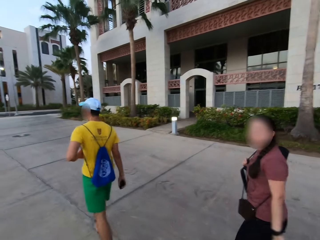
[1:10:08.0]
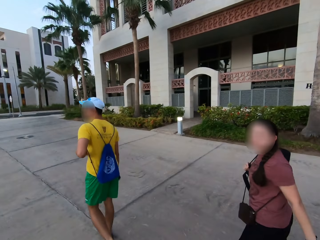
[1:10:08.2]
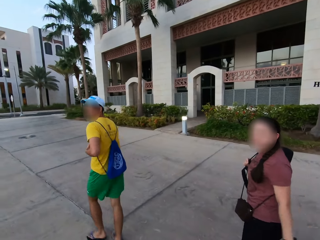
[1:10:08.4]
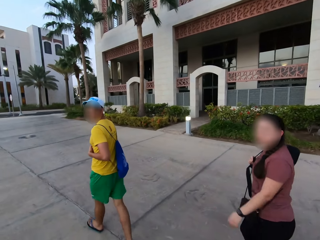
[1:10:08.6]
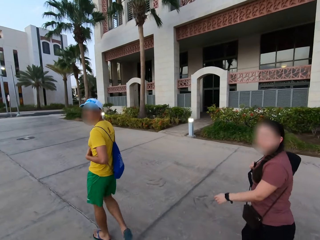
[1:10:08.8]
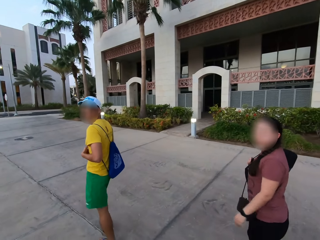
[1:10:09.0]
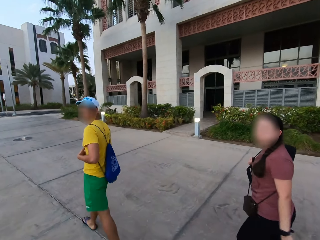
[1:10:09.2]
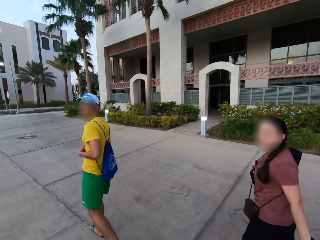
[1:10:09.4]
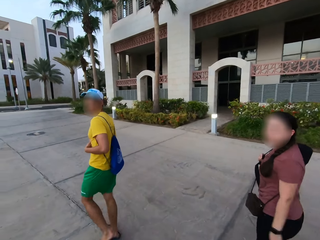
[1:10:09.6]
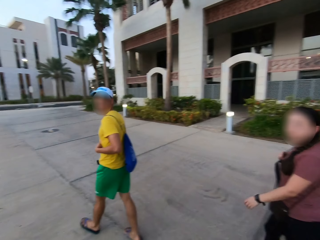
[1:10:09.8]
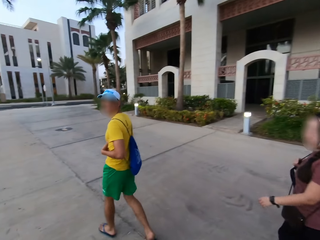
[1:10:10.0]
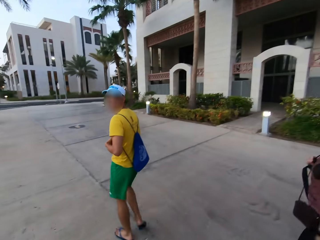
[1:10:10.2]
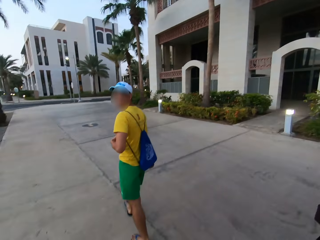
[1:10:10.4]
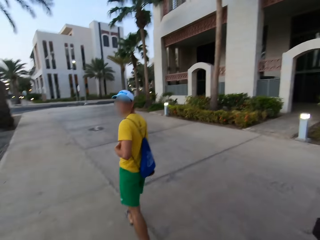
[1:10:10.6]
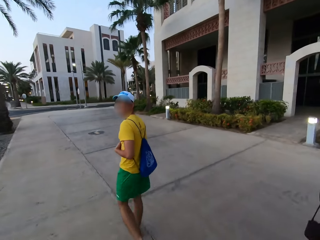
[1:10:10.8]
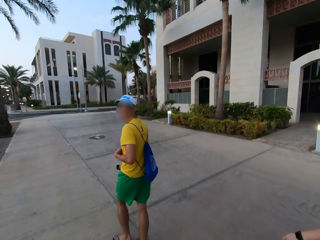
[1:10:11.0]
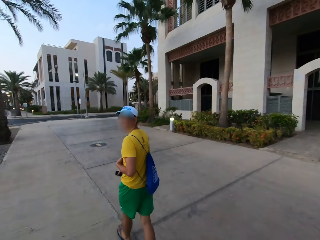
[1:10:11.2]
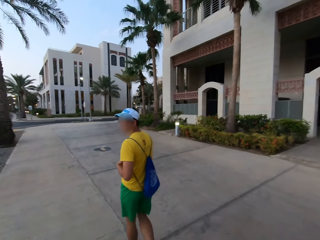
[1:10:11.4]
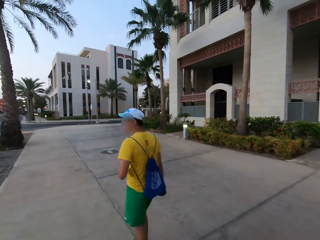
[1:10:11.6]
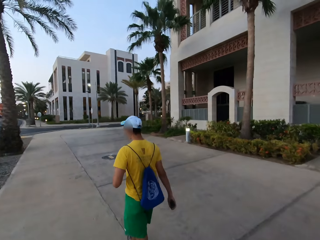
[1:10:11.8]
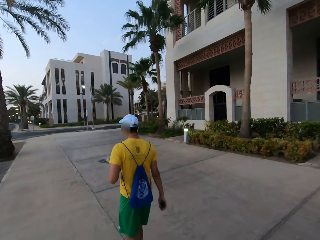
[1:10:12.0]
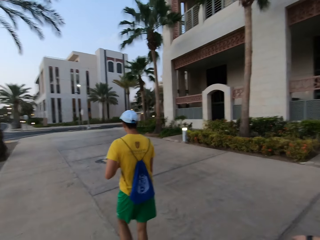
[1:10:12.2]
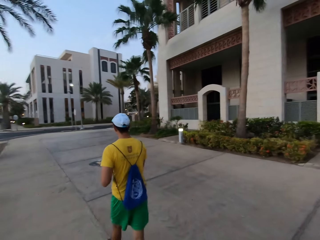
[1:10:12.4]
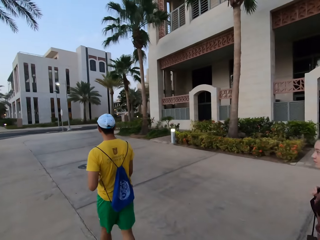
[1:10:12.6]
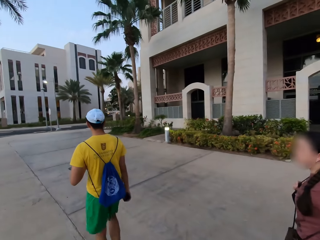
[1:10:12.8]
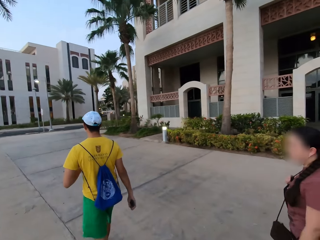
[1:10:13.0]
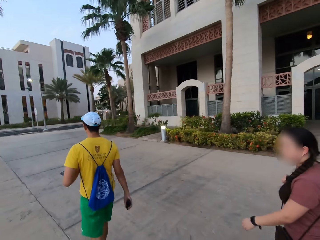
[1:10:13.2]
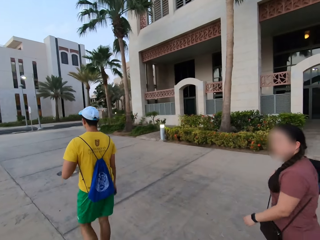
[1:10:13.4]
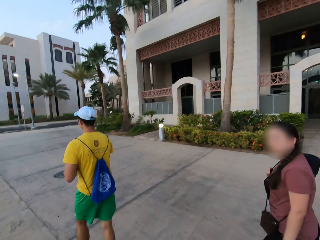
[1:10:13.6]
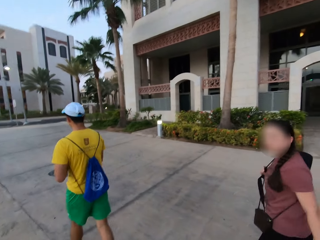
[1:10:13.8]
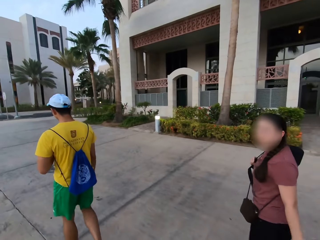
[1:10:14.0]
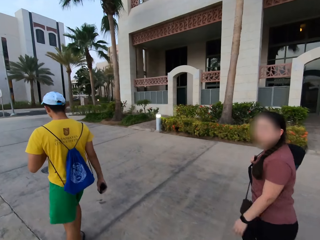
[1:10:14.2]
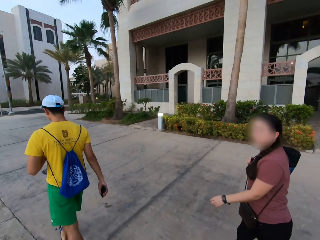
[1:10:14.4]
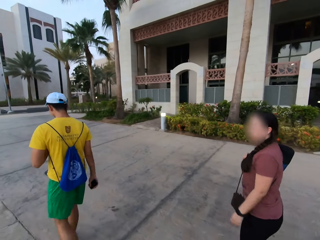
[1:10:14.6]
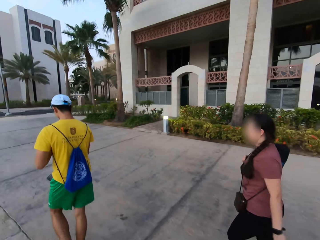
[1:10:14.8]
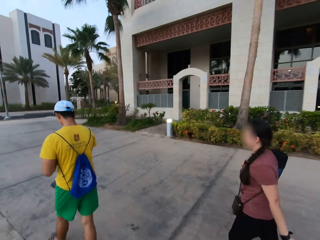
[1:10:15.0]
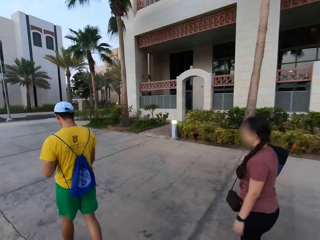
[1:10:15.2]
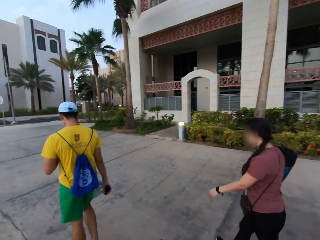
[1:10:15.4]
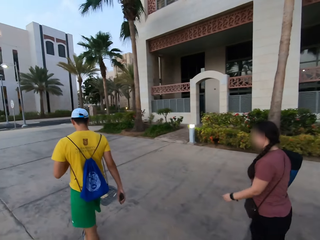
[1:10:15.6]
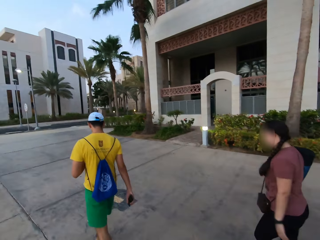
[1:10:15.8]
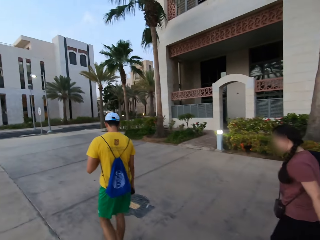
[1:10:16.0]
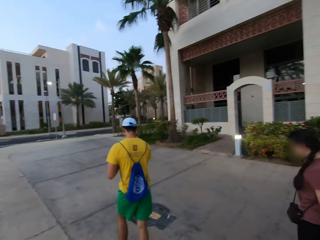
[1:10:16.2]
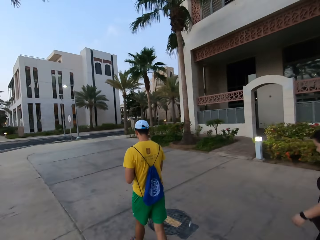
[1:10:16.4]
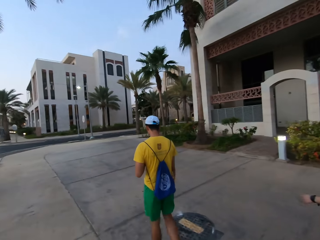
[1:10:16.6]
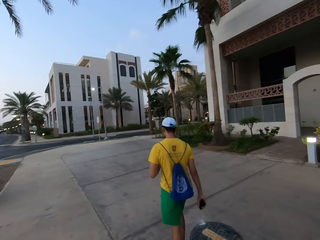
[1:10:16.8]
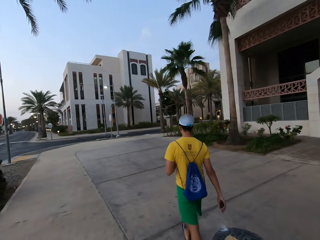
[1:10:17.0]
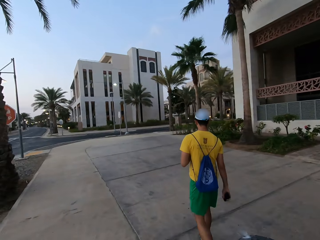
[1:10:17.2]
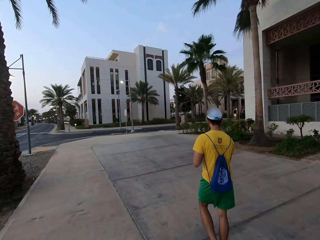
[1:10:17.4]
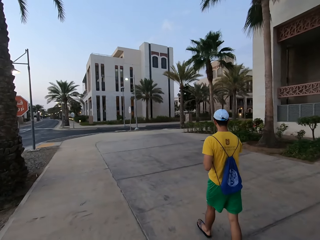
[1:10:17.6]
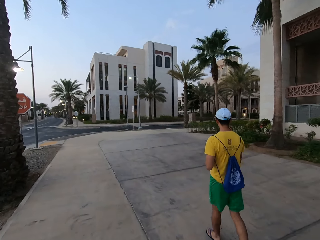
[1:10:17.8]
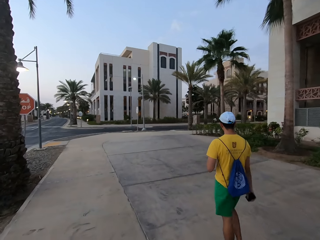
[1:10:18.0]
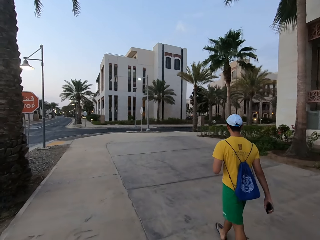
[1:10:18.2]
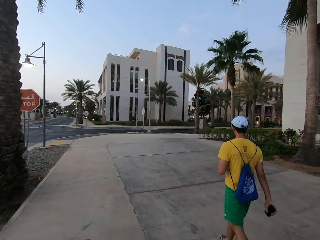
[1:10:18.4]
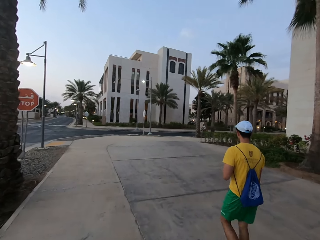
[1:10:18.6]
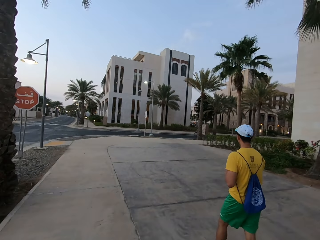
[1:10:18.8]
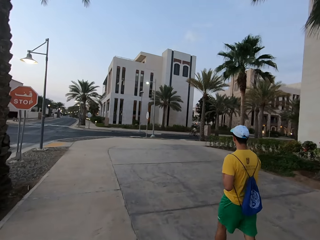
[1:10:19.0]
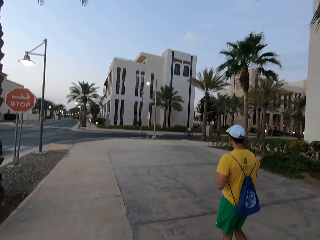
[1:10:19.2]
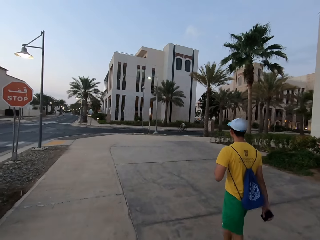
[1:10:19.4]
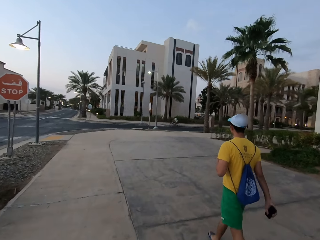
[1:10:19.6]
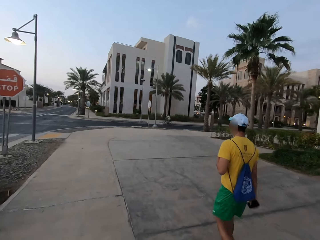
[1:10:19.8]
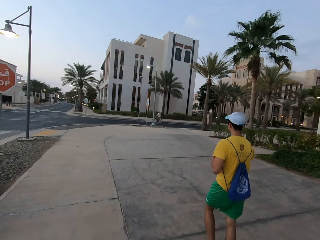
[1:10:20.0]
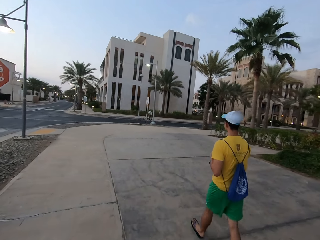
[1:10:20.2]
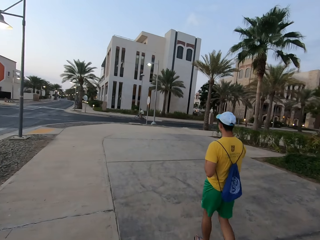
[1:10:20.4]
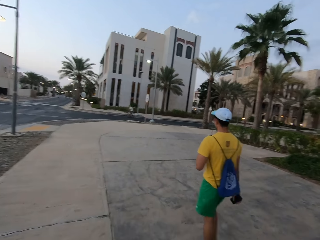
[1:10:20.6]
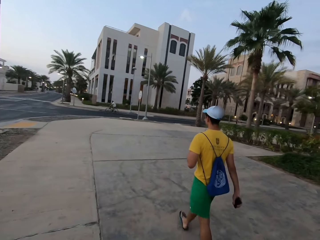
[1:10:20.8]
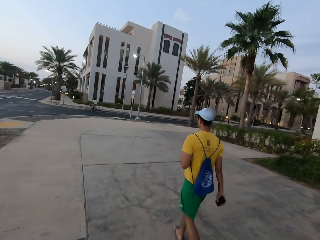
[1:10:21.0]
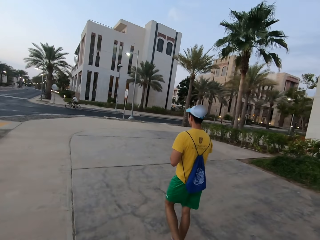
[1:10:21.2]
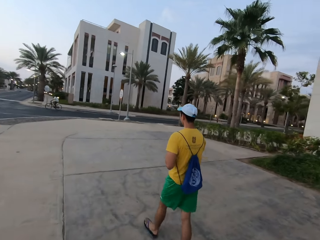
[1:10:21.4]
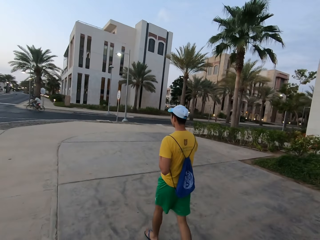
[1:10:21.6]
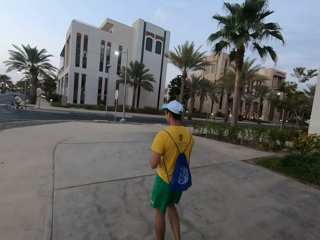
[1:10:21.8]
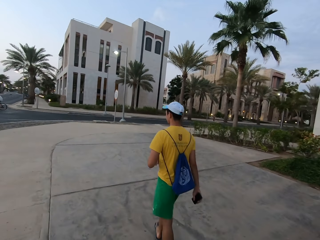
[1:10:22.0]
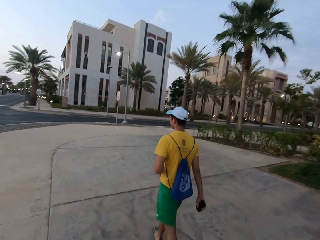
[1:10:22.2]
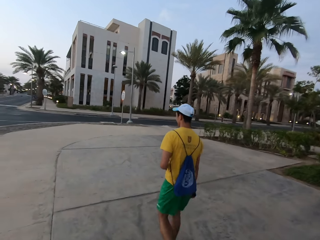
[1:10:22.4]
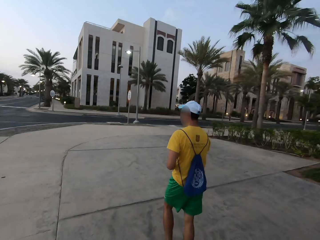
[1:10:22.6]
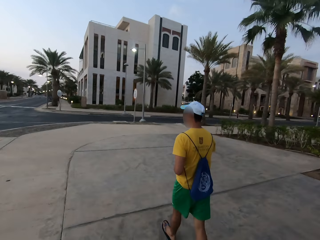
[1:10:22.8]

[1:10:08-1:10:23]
The camera wearer stares around the road. They stare at the road.

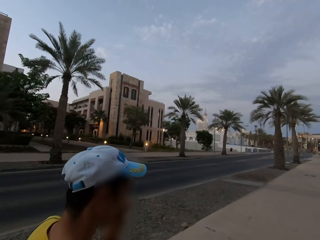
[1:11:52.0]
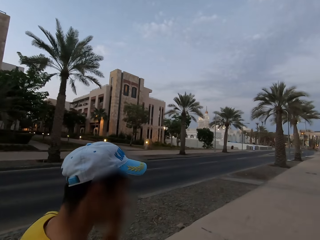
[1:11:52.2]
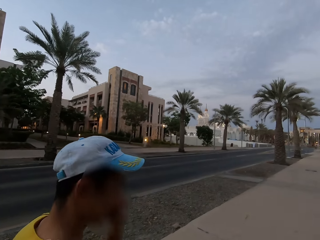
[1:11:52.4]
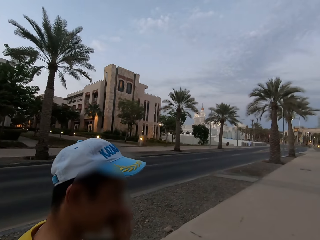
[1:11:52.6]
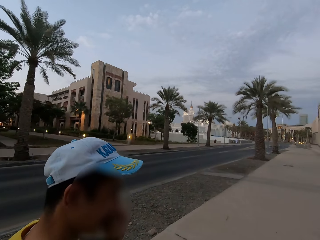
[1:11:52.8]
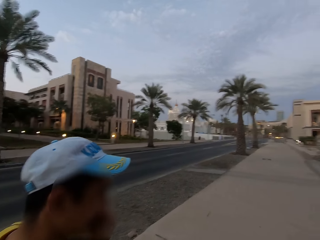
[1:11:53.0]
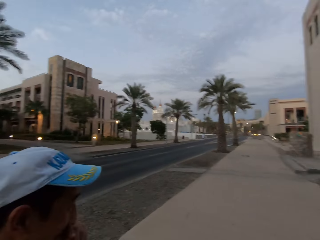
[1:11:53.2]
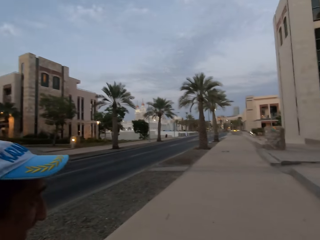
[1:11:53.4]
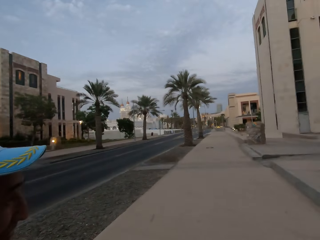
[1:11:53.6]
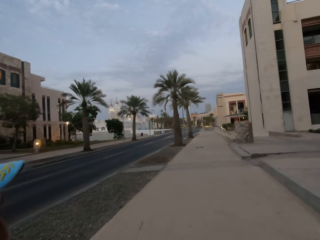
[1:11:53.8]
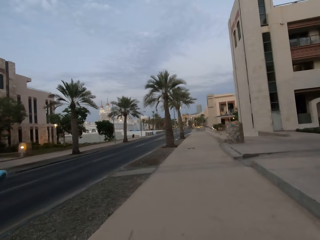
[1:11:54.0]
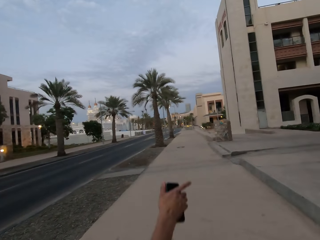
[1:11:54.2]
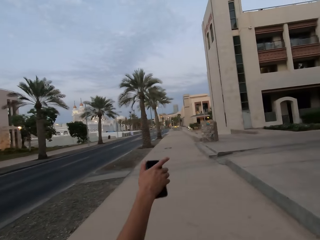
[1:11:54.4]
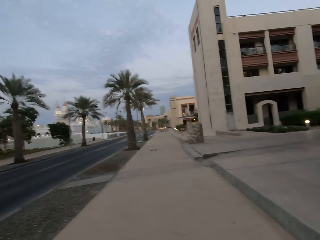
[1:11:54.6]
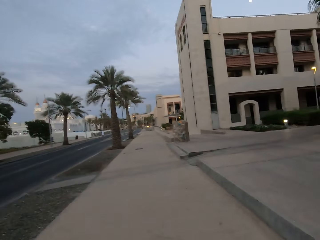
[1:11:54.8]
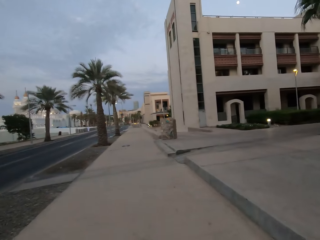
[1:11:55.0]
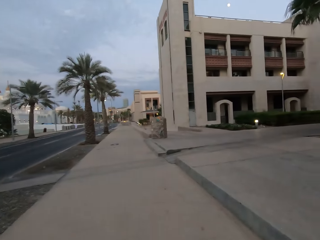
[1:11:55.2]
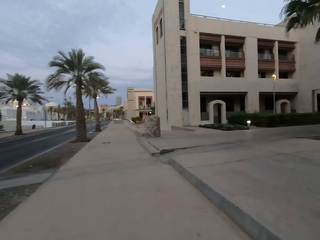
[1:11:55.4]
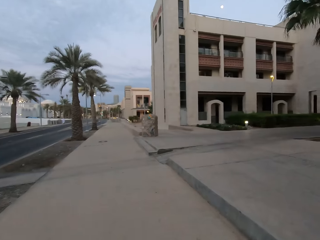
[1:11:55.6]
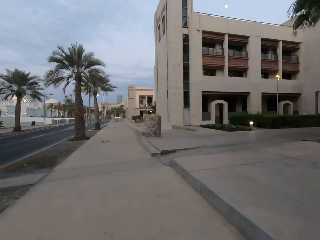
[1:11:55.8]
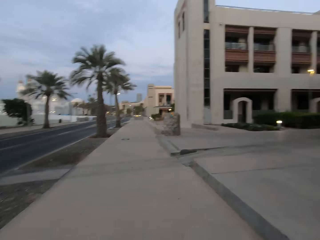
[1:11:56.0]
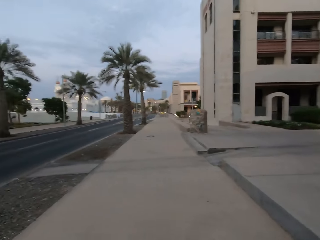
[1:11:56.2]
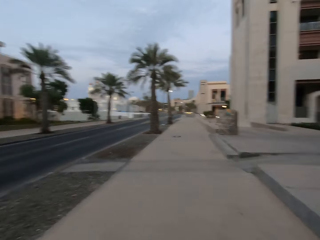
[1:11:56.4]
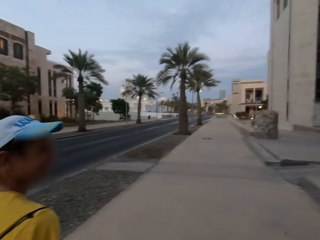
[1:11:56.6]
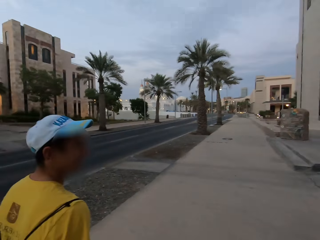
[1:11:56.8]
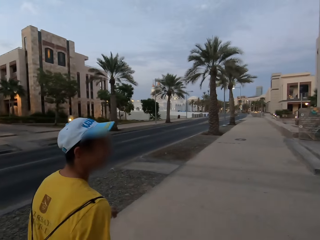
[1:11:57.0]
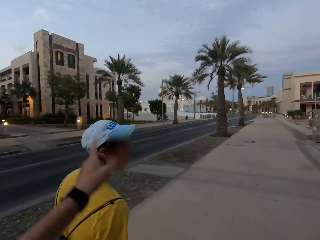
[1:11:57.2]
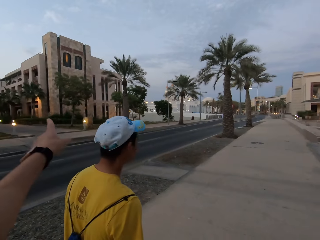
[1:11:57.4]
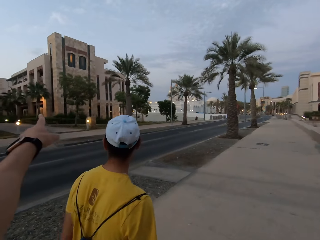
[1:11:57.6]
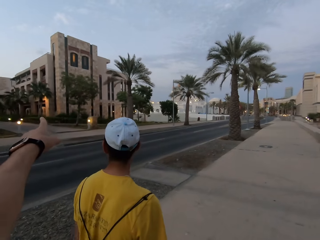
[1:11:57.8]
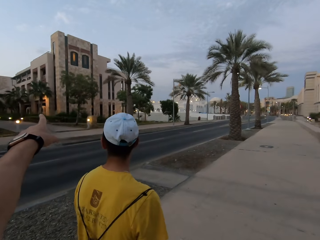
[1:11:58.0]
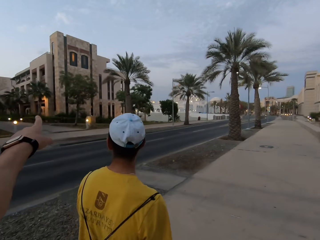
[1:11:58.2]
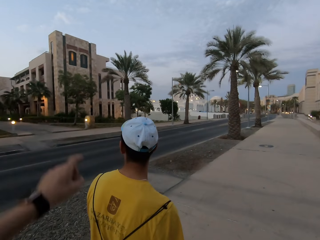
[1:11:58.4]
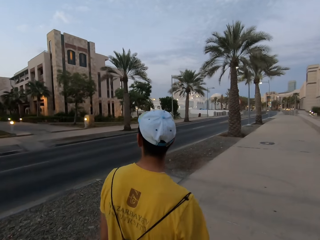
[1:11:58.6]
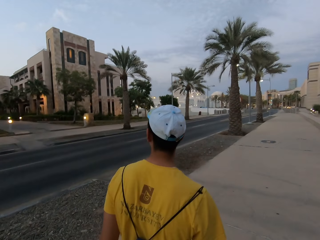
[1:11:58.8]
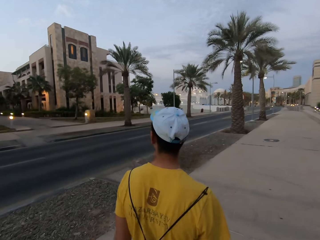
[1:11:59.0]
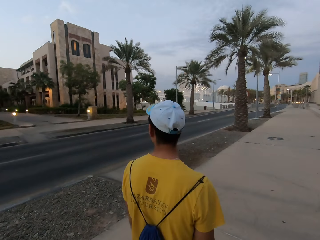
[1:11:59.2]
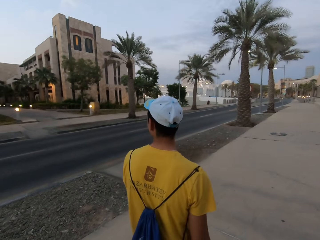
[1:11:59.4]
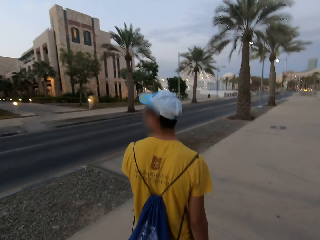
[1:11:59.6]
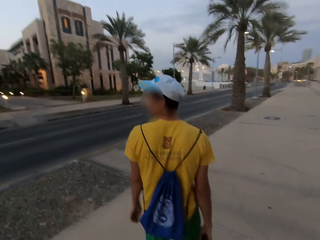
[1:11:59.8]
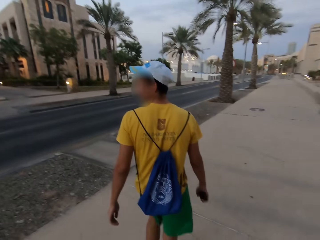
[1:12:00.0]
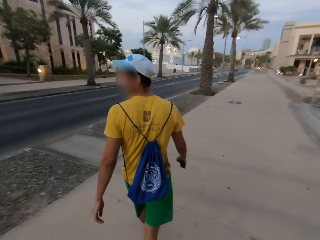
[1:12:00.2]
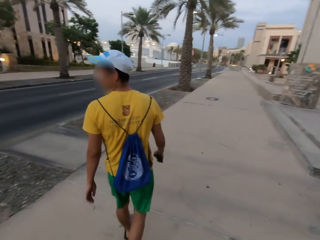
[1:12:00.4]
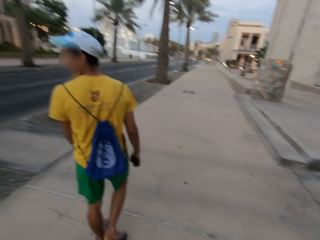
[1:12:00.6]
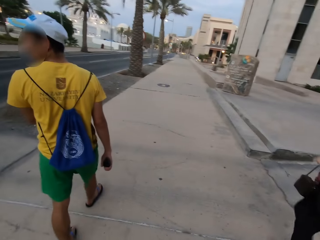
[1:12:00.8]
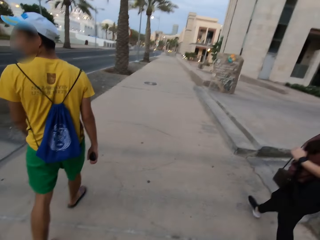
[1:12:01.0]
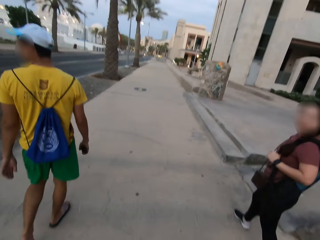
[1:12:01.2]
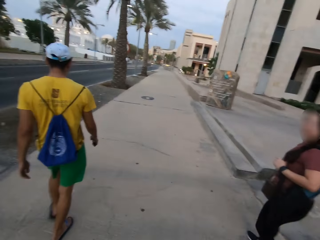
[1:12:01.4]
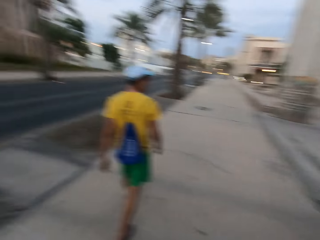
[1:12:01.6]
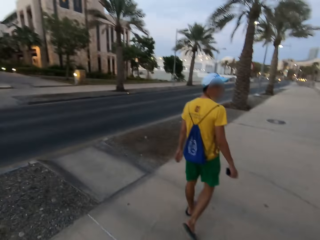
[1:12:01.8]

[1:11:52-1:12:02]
A man touches the nose while talking to the camera wearer. The man makes gestures. The camera wearer makes gestures. They point across the road.
